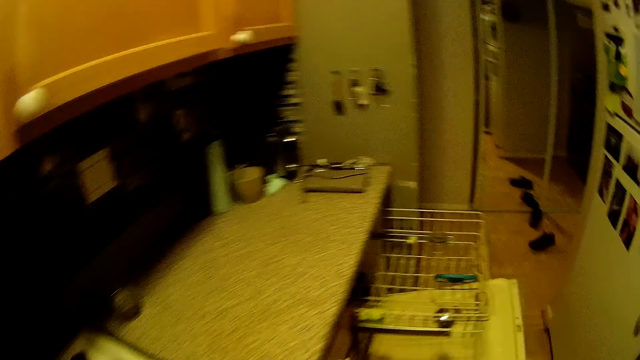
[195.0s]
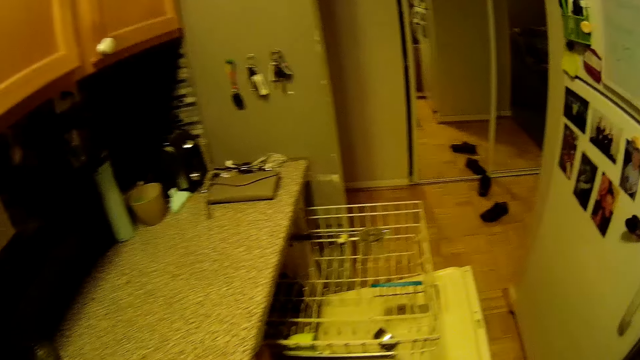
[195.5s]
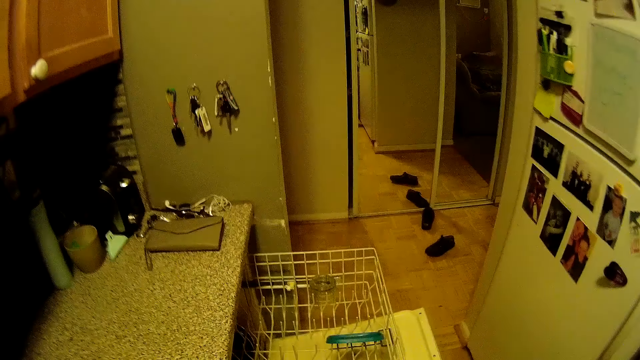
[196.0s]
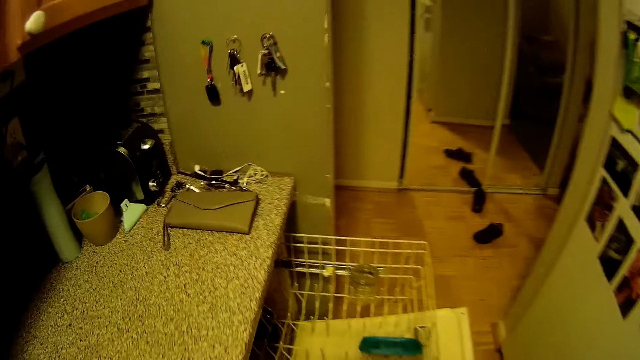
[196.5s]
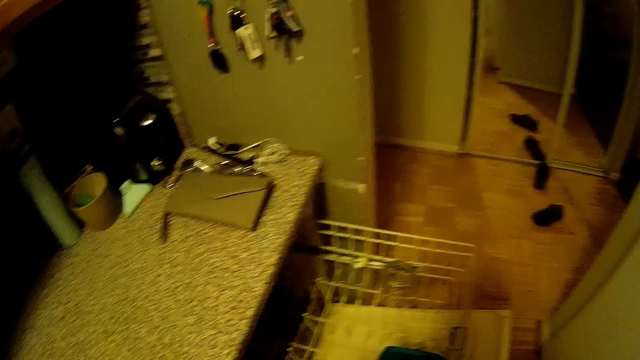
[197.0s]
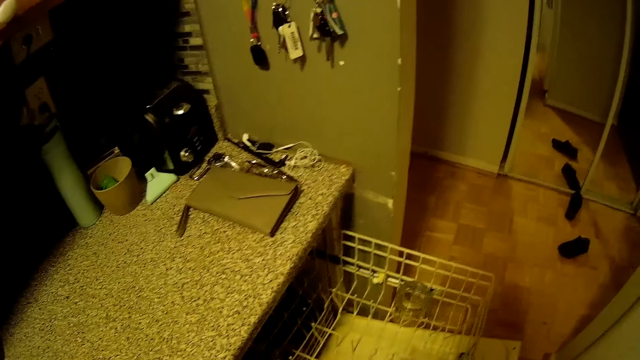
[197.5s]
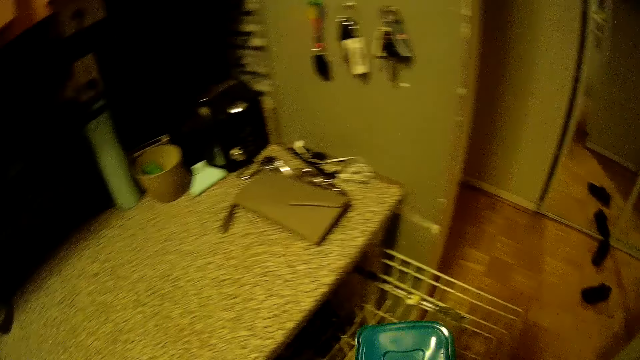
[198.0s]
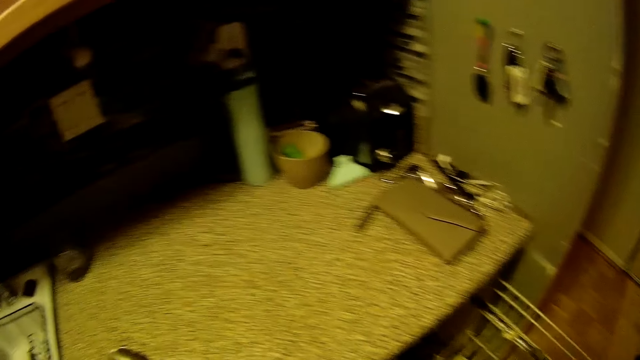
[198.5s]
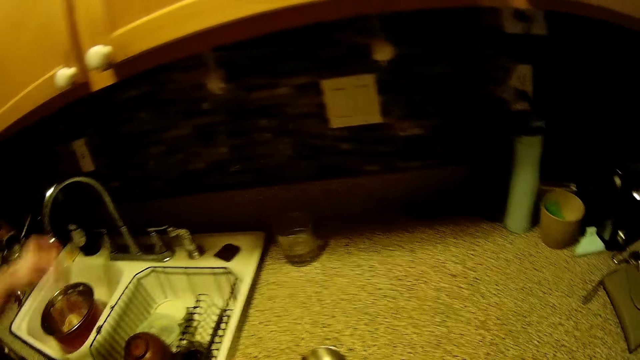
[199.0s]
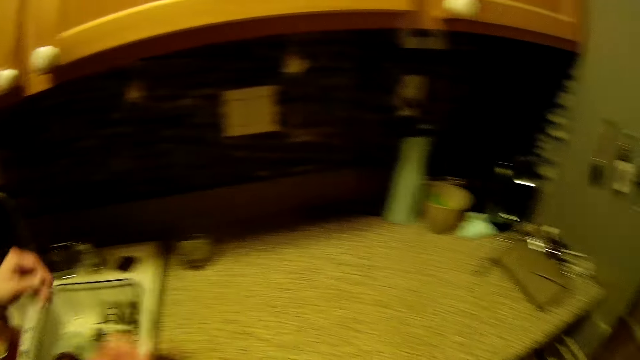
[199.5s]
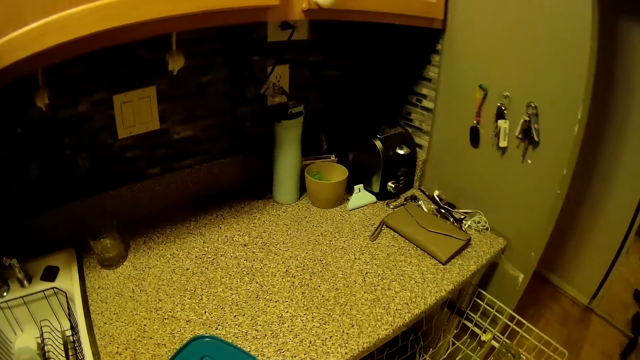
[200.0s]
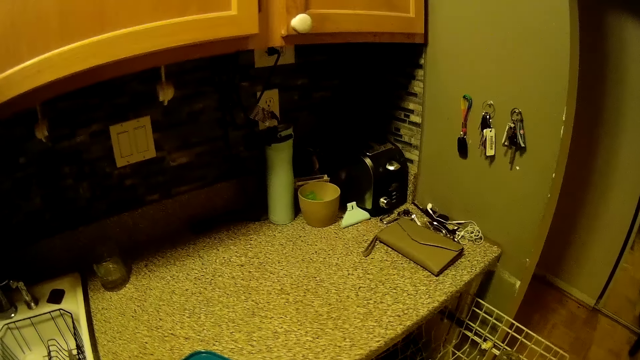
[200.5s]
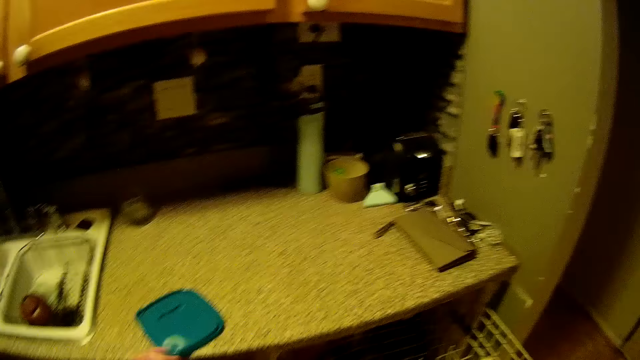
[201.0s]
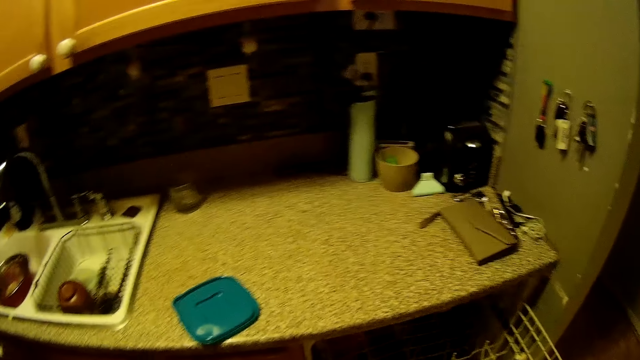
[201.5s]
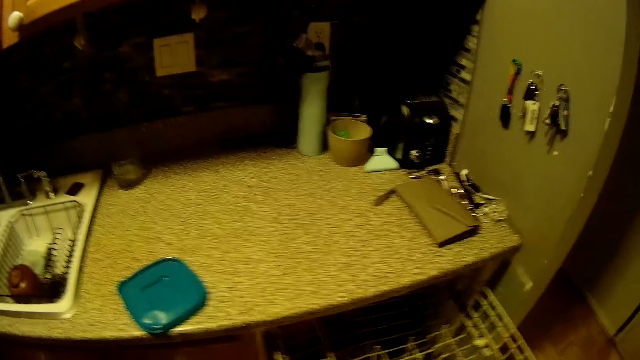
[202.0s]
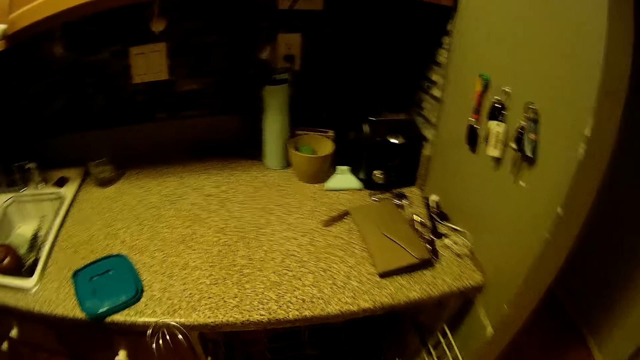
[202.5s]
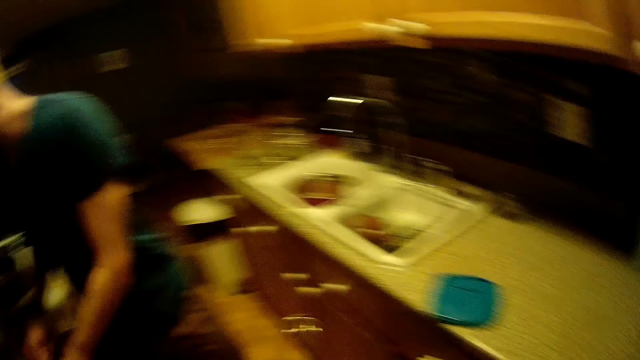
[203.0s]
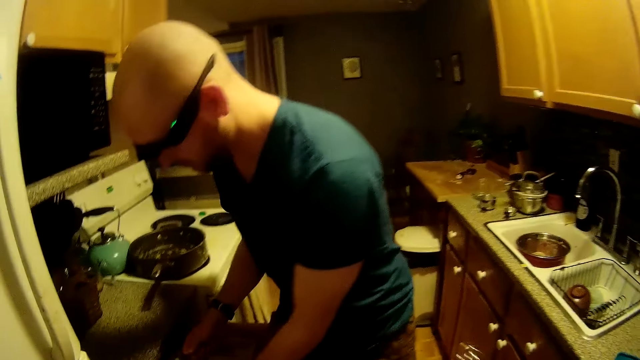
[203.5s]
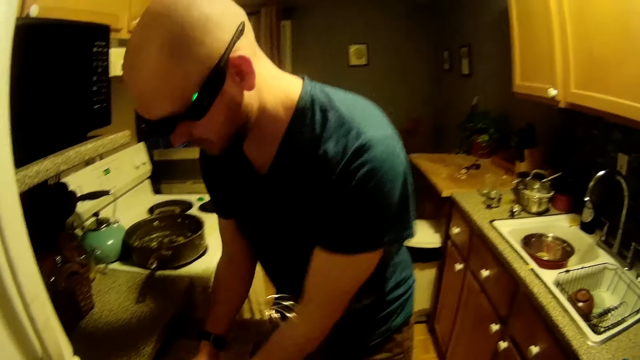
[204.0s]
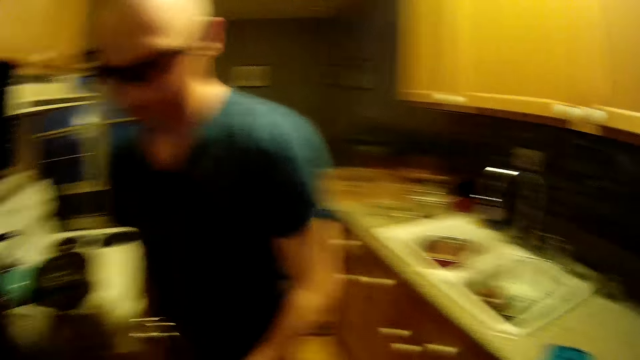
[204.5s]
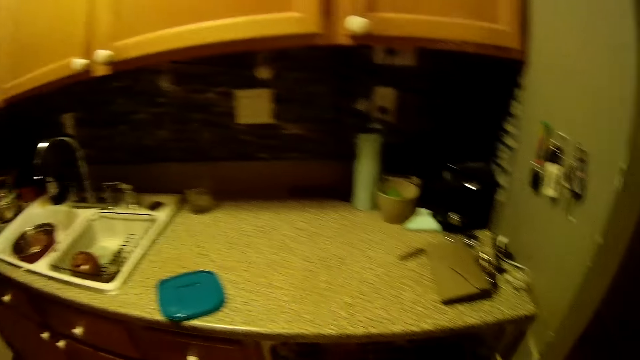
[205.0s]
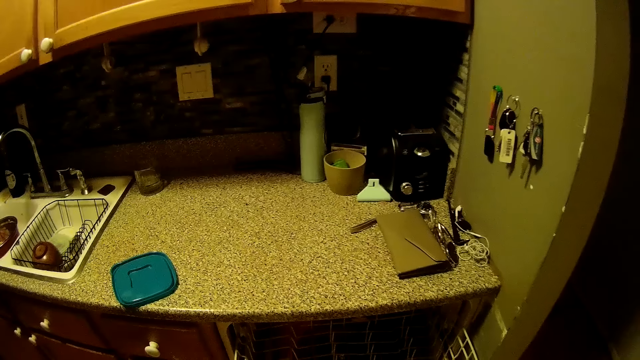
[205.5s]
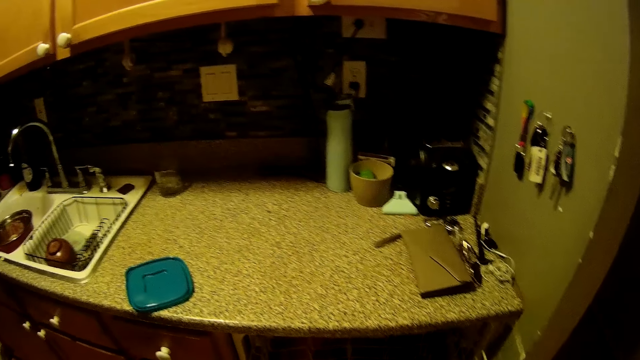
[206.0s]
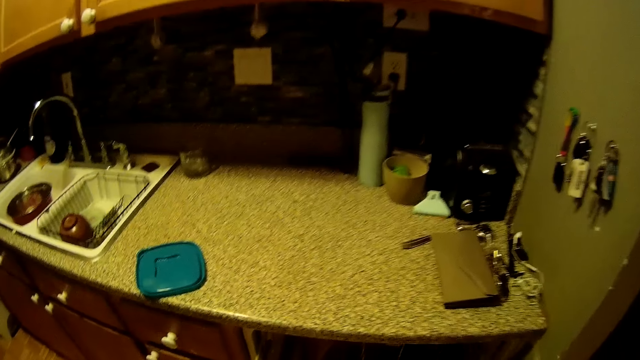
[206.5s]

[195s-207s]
The camera wearer picks a plastic from the drawer's shelf with her right hand. She looks around the kitchen. The man picks a stainless cup on the kitchen slab with his right hand. The camera wearer drops the plastic cover on the kitchen slab with her left hand. She picks a whisk from the kitchen drawer's shelf with her right hand. She transfers the whisk towards the man with her left hand.

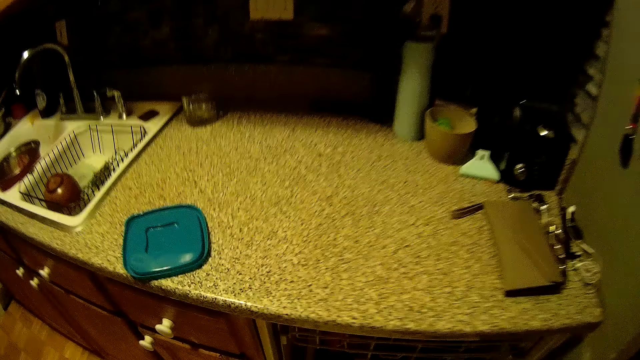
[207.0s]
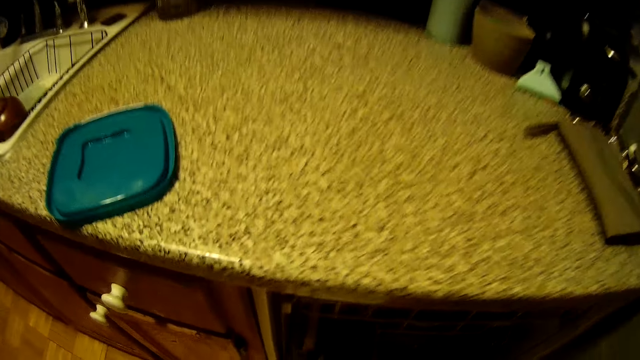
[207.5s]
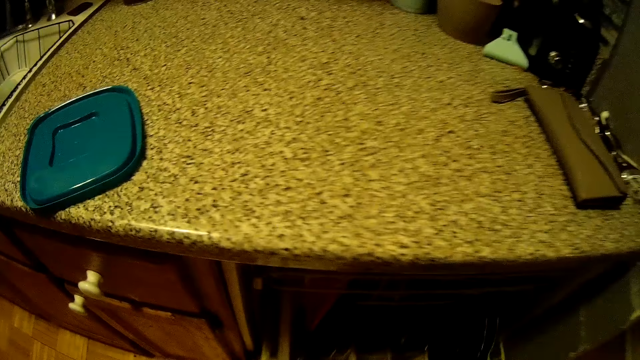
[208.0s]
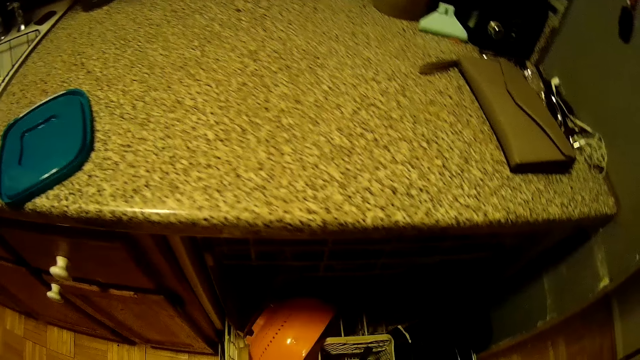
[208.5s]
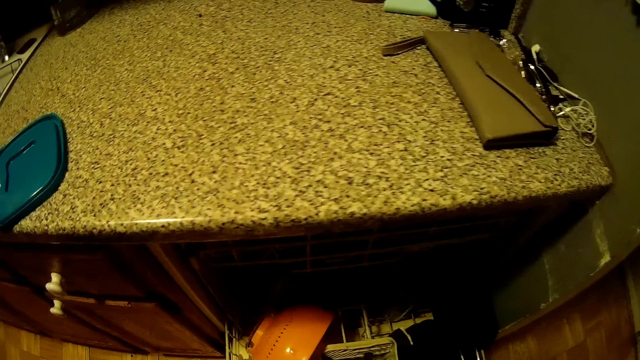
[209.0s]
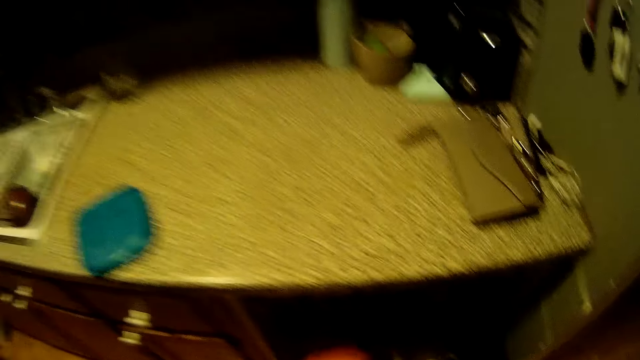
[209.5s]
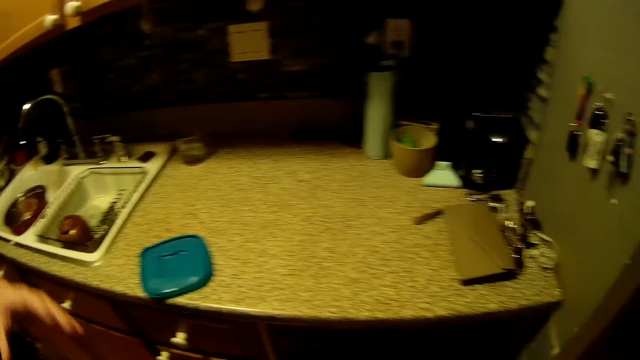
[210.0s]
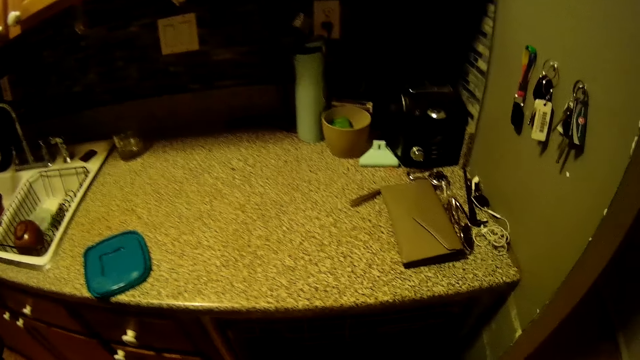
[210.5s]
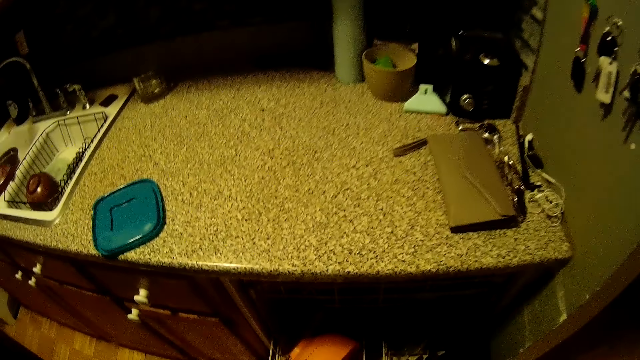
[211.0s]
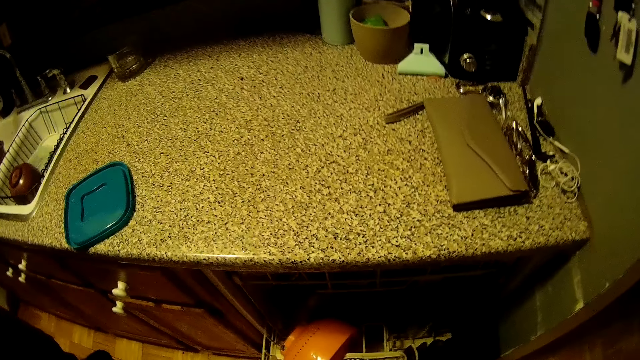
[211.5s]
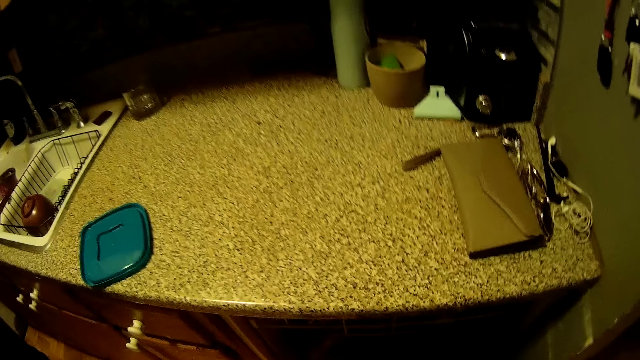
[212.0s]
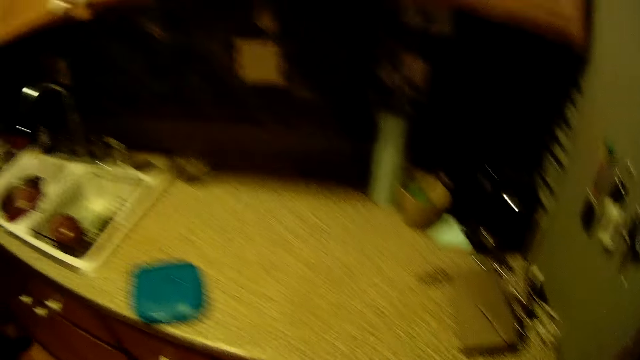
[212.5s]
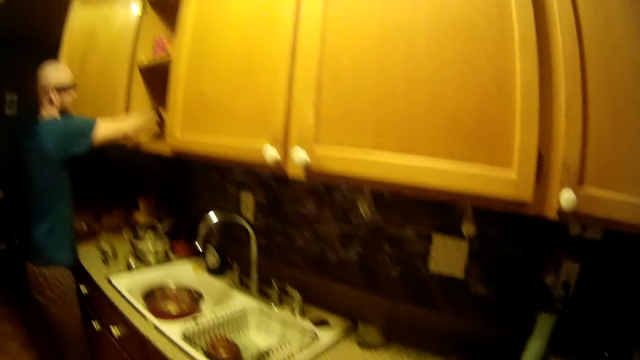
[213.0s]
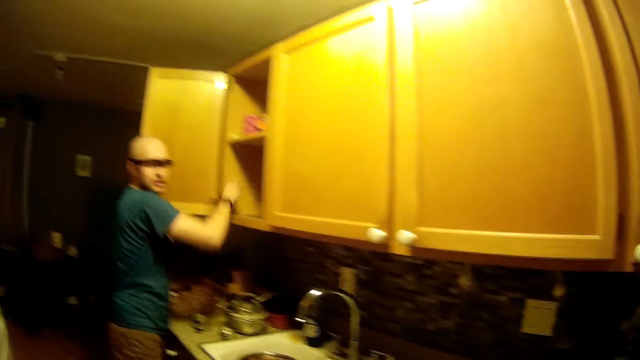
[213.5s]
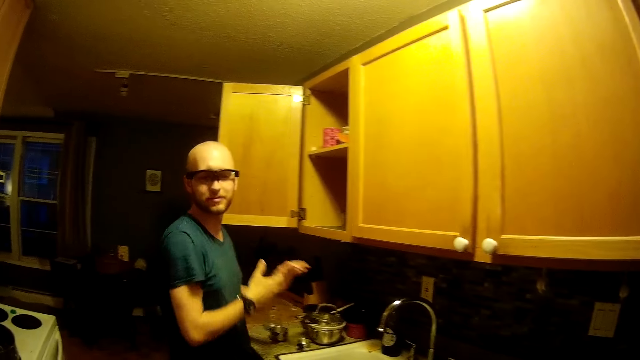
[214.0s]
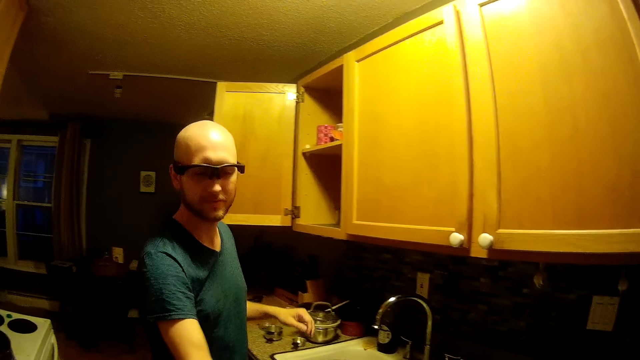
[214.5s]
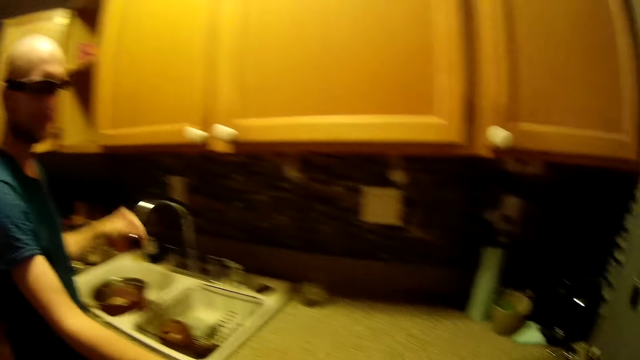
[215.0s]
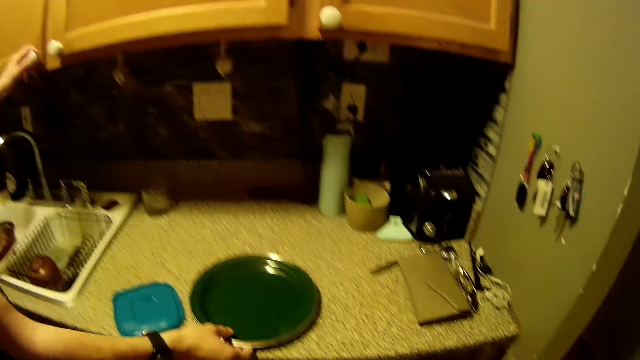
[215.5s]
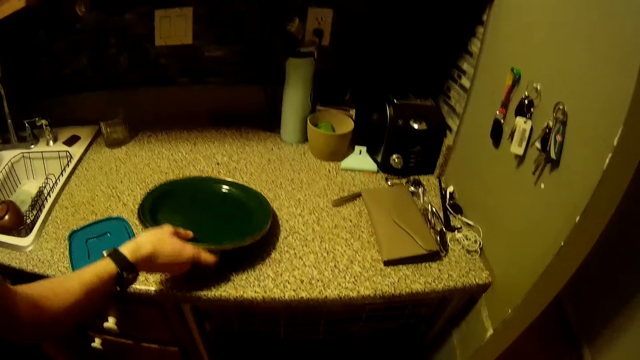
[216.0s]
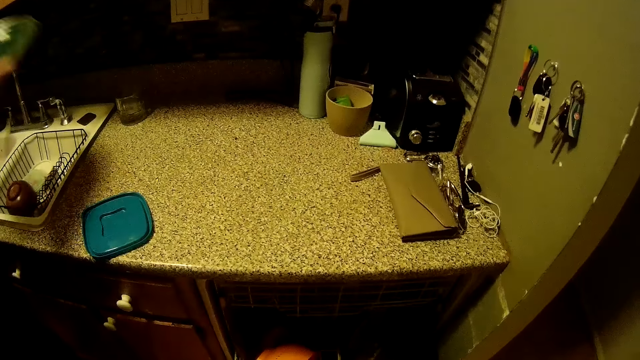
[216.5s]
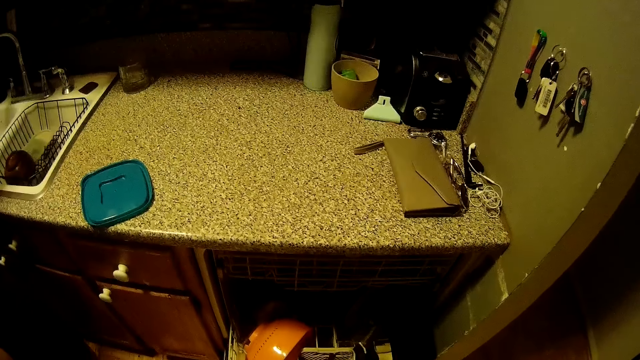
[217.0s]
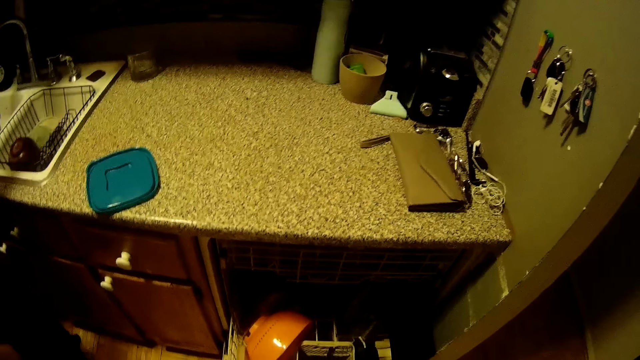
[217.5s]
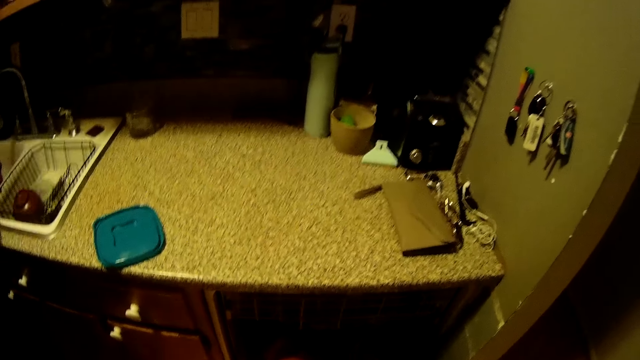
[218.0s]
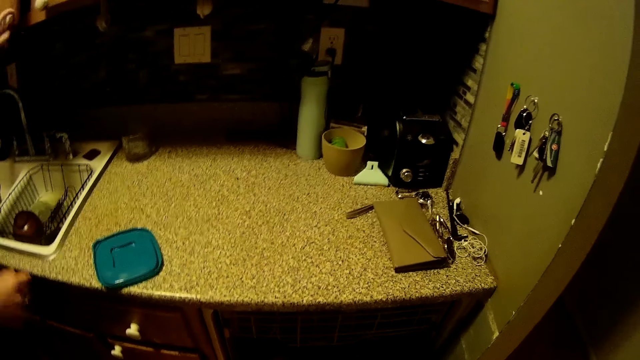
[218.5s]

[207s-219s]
The camera wearer pulls out a shelf with her right hand. She looks around the kitchen cabinet. She talks with the man. The man places a plate in the cabinet with his left hand. He picks the plate on the kitchen slab with his right hand. The camera wearer looks around the kitchen cabinet.
